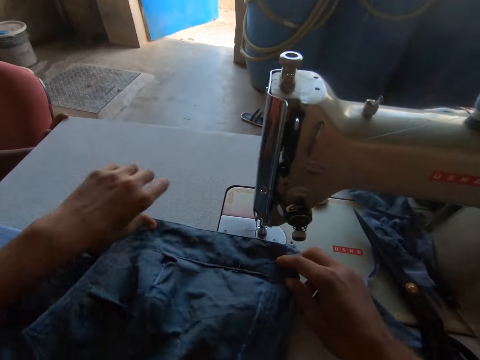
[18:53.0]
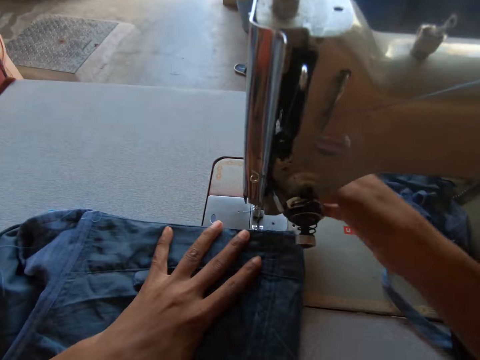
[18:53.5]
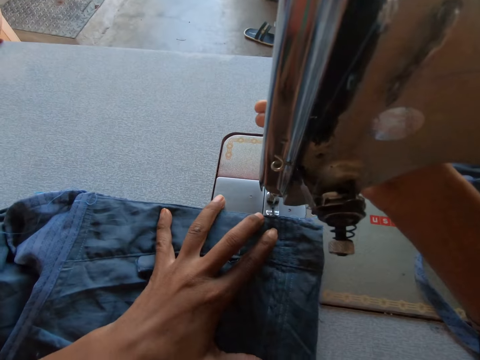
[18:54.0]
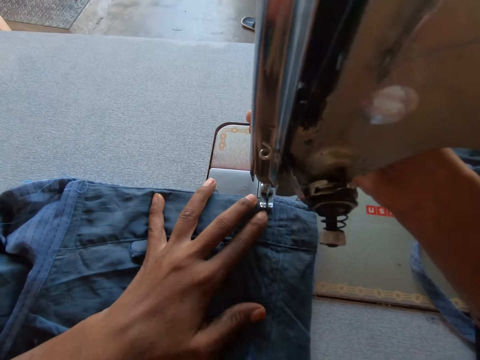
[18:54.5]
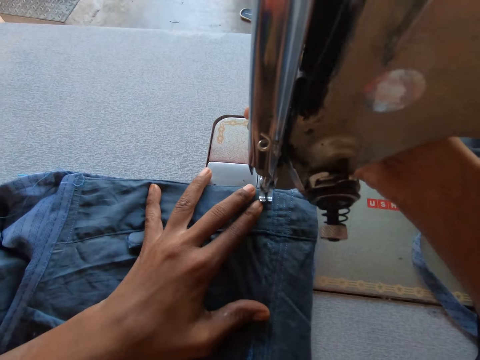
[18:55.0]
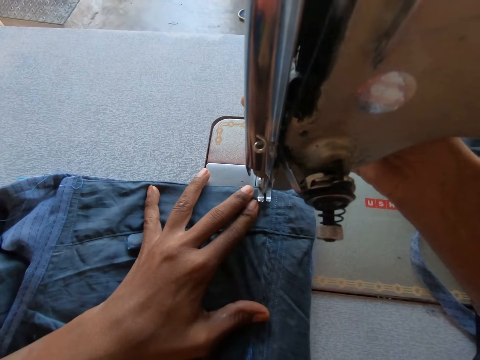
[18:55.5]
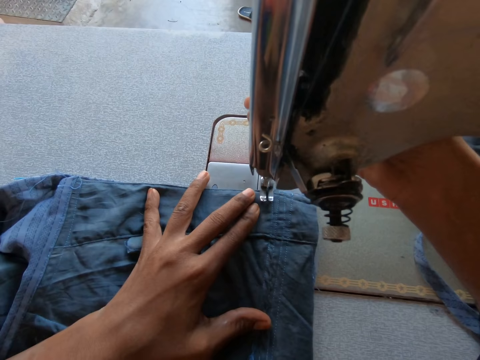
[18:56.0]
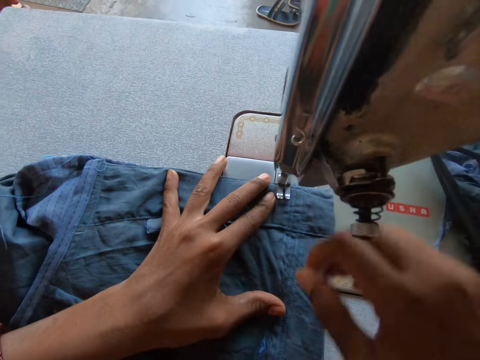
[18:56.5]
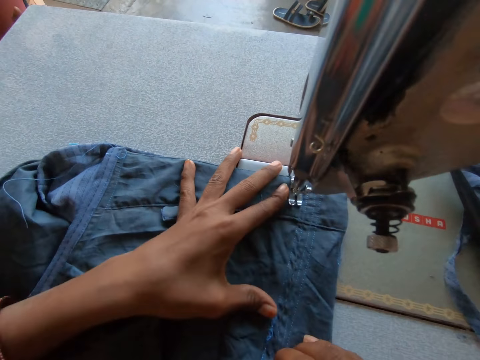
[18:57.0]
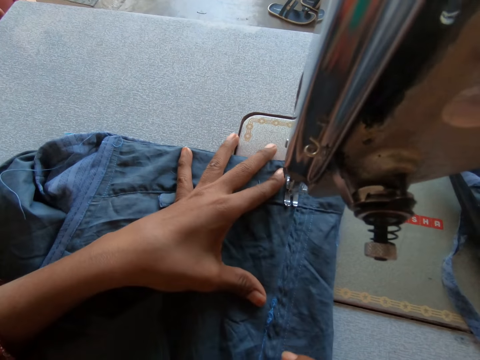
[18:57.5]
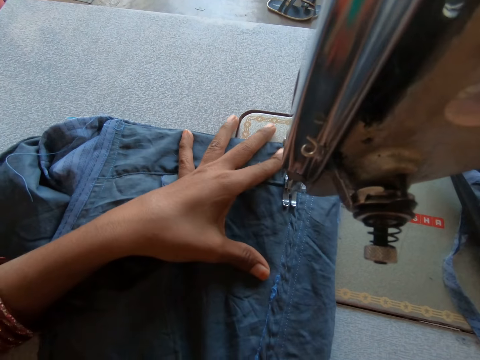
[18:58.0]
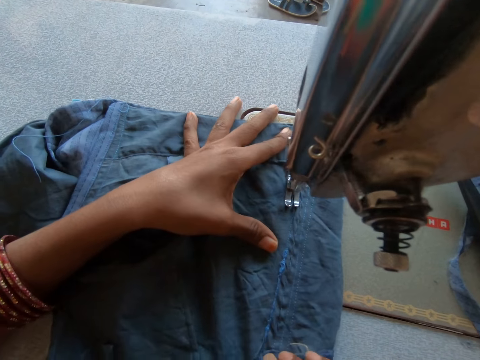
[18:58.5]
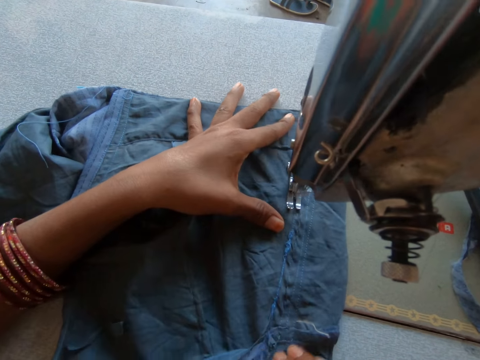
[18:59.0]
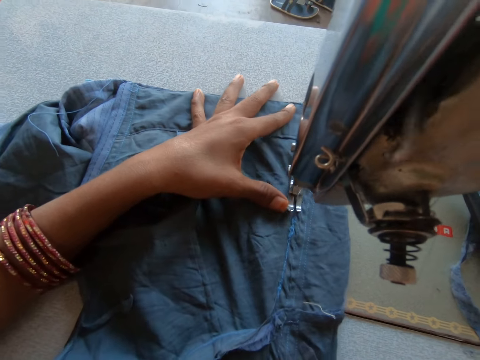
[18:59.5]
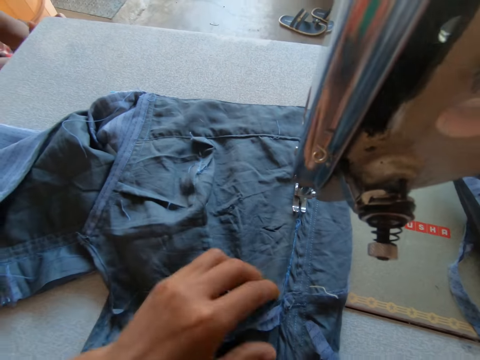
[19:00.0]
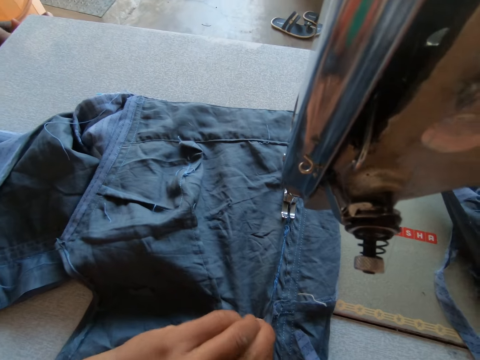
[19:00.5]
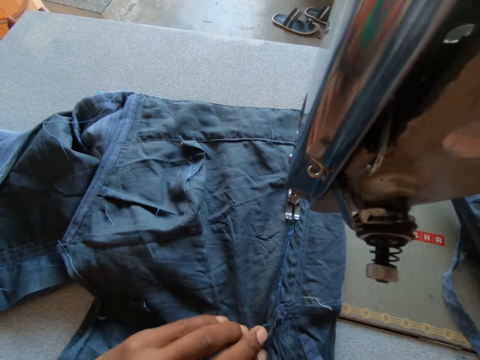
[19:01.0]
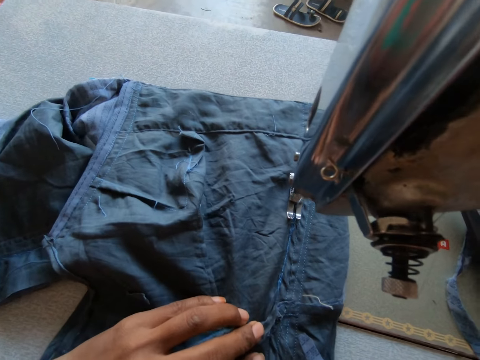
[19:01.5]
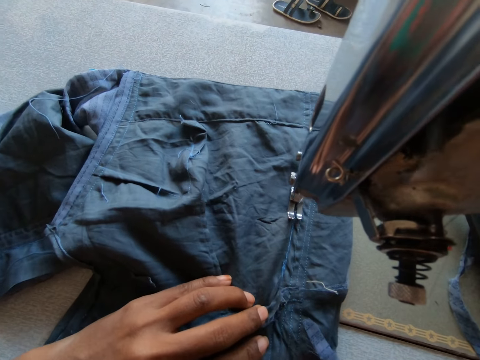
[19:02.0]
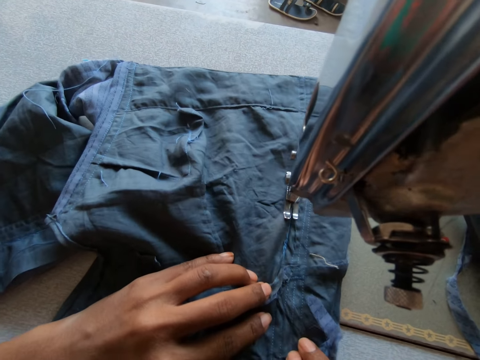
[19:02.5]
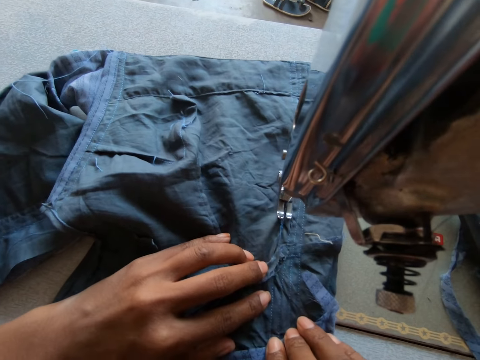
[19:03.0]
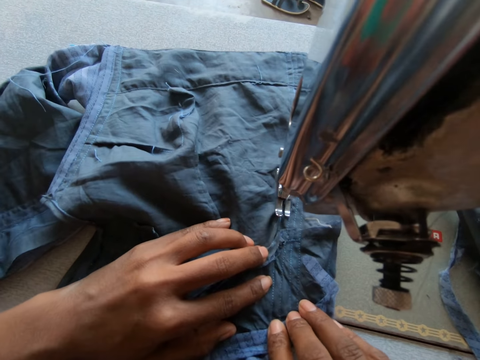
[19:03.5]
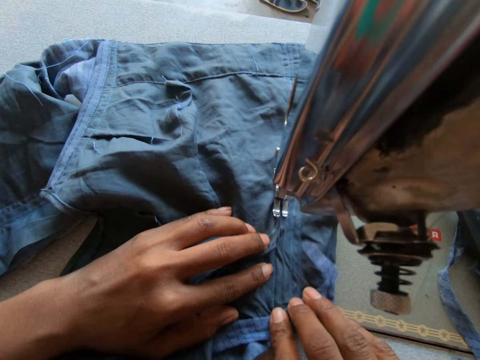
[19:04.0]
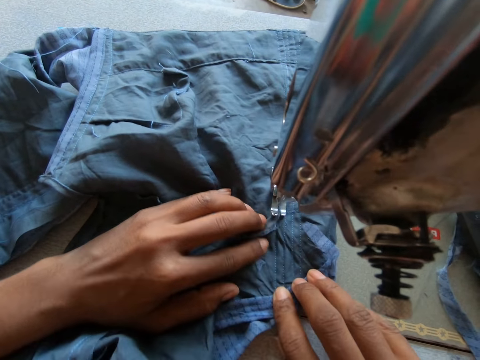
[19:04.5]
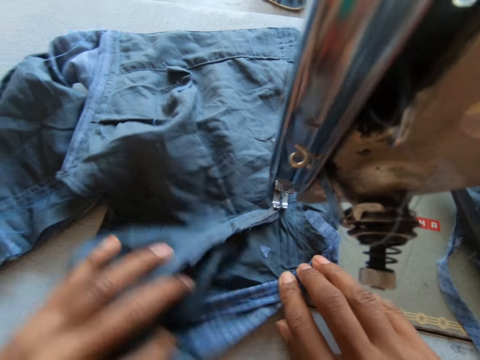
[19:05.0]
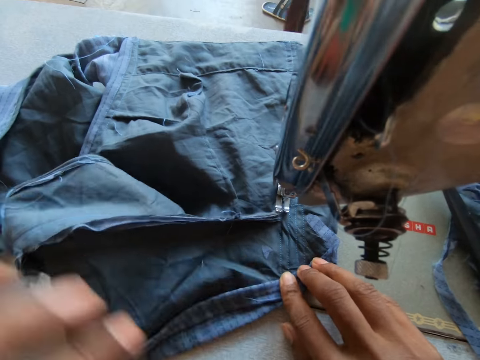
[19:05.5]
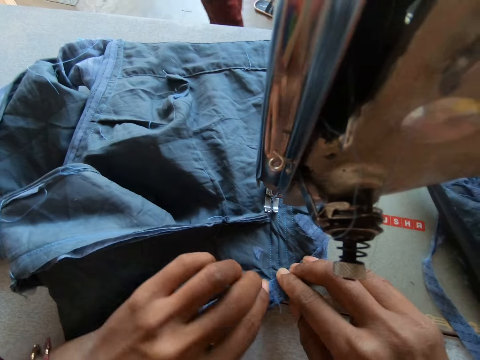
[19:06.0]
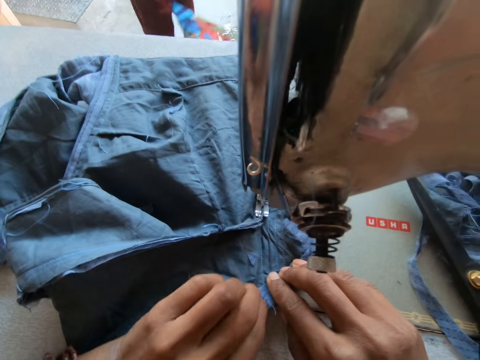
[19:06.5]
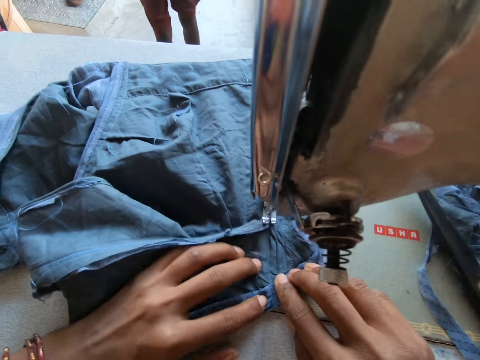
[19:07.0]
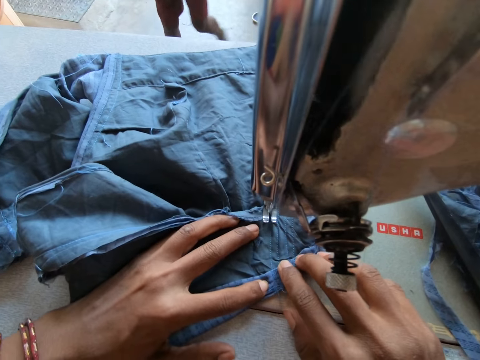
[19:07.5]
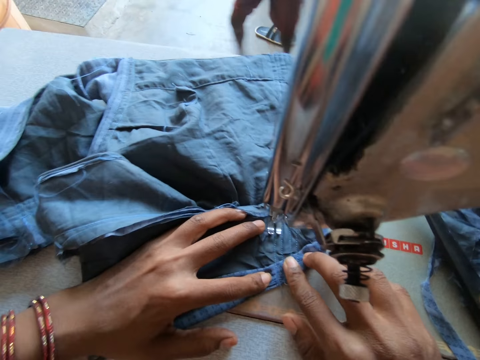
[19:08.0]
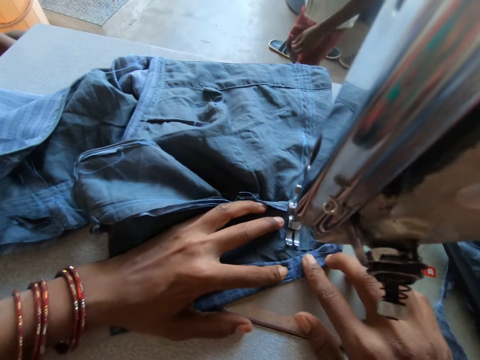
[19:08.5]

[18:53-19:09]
The camera wearer lays the pieces of cloth on the sewing machine. She lifts the sewing machine lever with her right hand and pulls down the sewing machine lever with her right hand. She sews the piece of cloth. She adjusts the piece of cloth on the sewing machine with her left hand. She sews the piece of cloth. She adjusts the piece of cloth on the sewing machine with her left hand. She sews the piece of cloth.

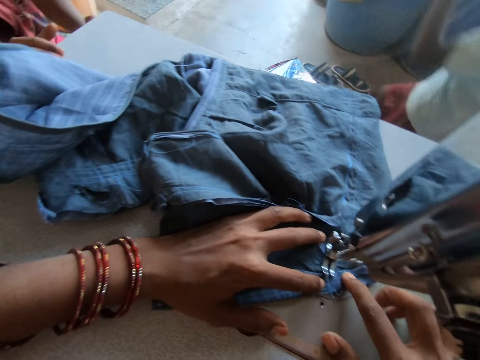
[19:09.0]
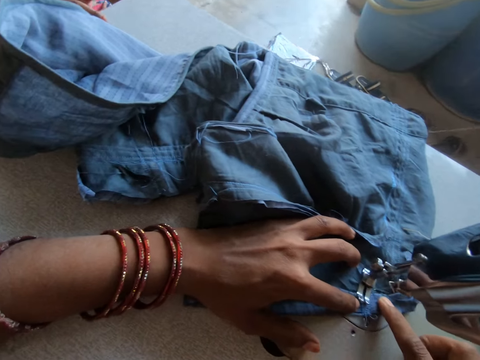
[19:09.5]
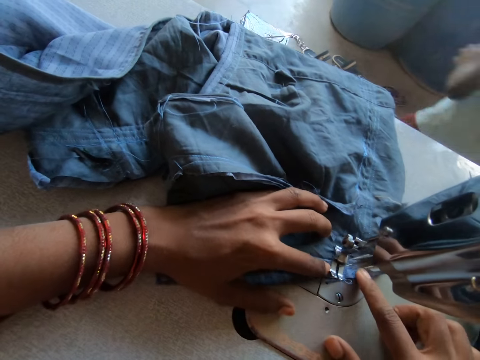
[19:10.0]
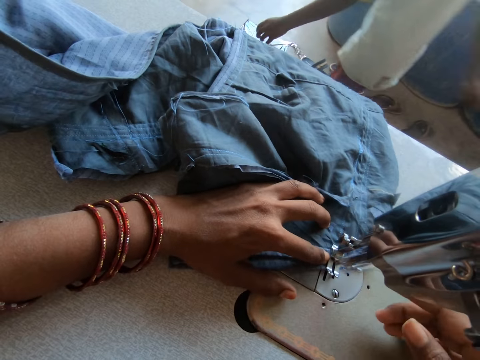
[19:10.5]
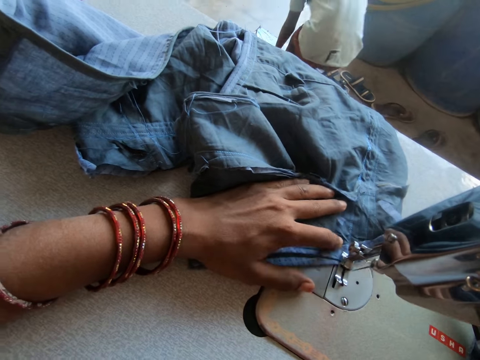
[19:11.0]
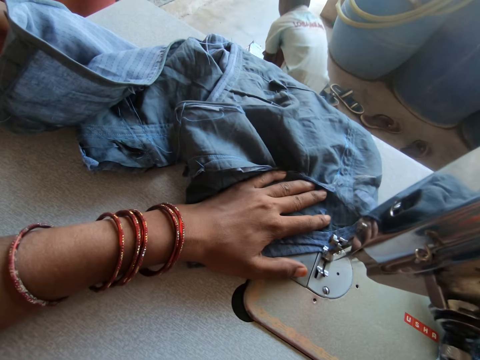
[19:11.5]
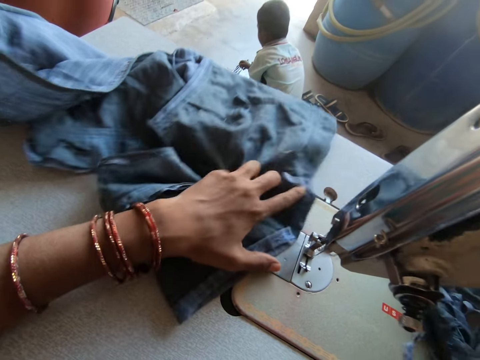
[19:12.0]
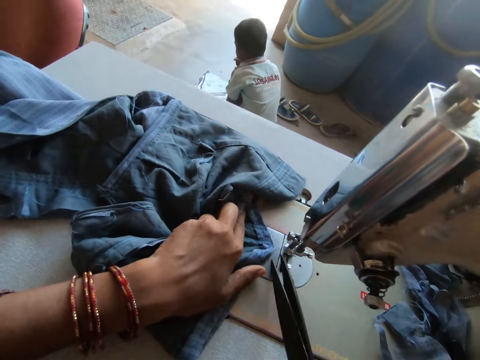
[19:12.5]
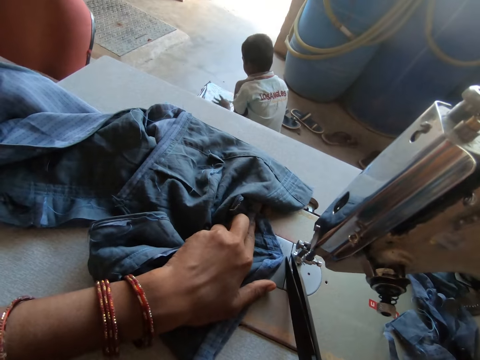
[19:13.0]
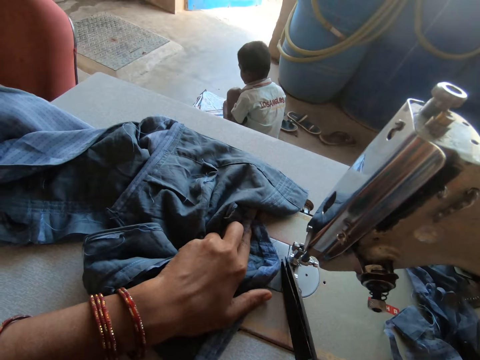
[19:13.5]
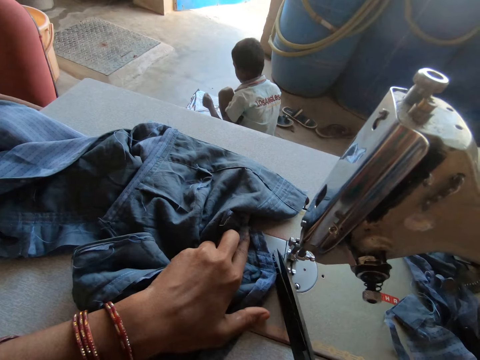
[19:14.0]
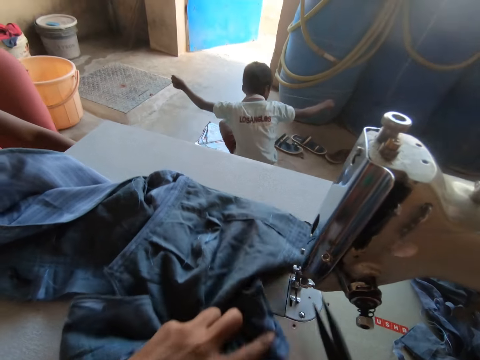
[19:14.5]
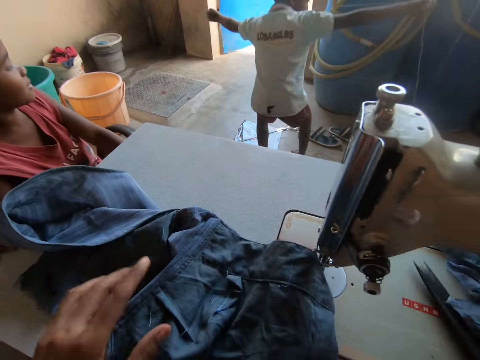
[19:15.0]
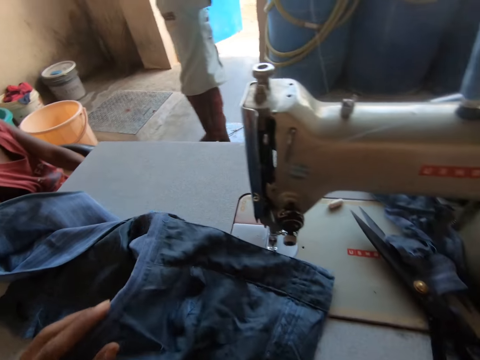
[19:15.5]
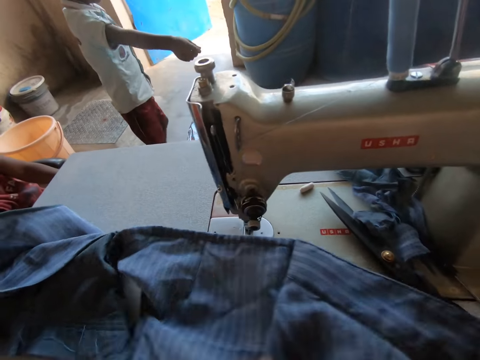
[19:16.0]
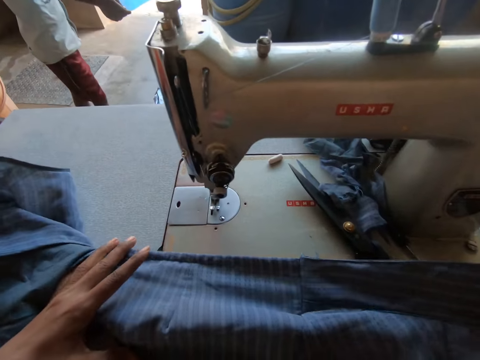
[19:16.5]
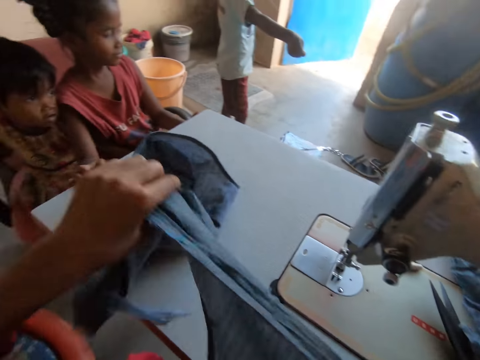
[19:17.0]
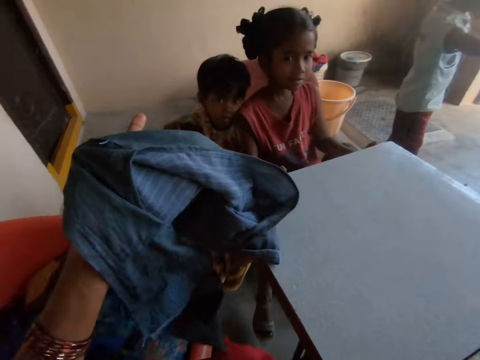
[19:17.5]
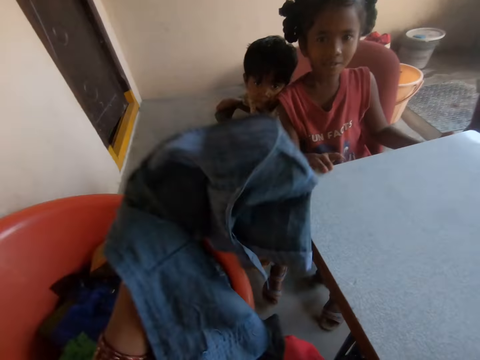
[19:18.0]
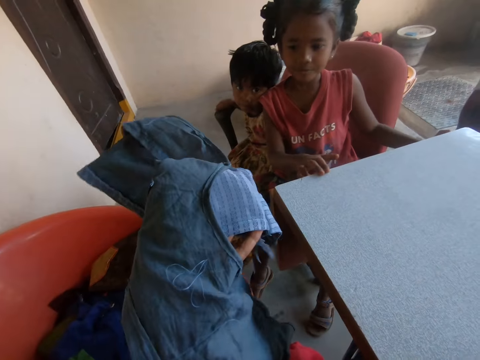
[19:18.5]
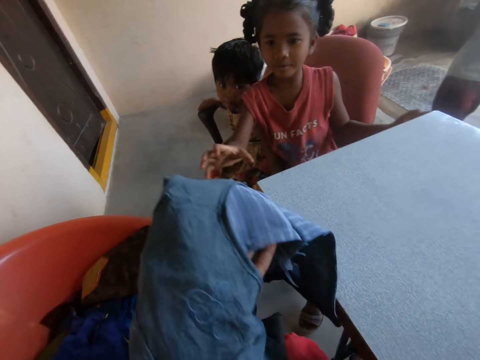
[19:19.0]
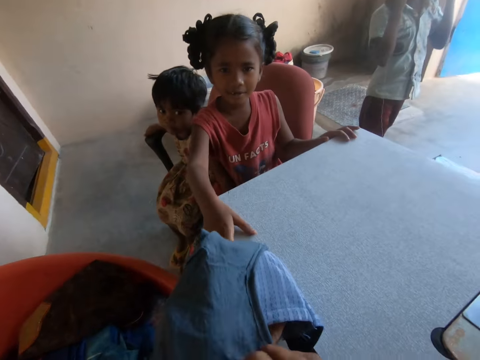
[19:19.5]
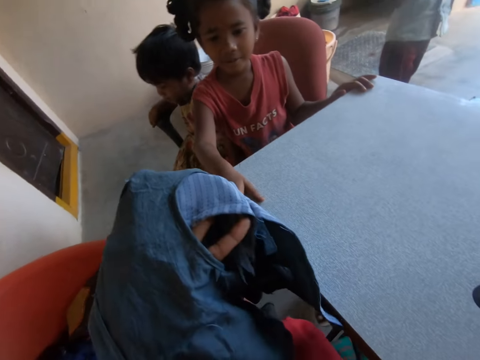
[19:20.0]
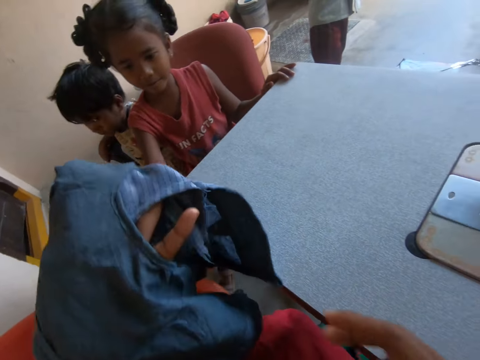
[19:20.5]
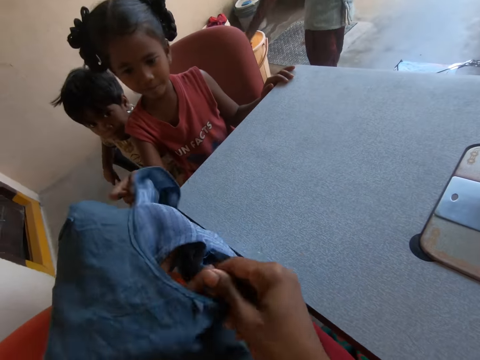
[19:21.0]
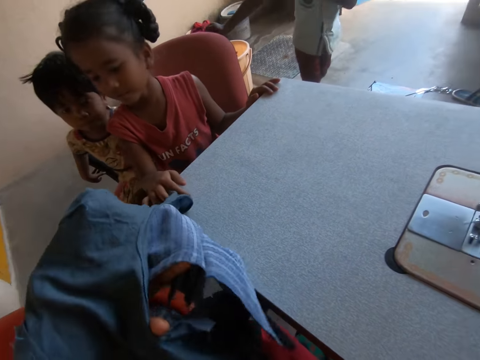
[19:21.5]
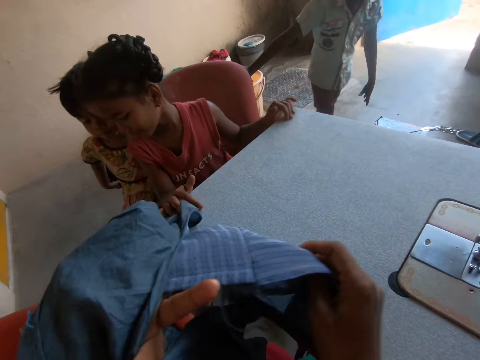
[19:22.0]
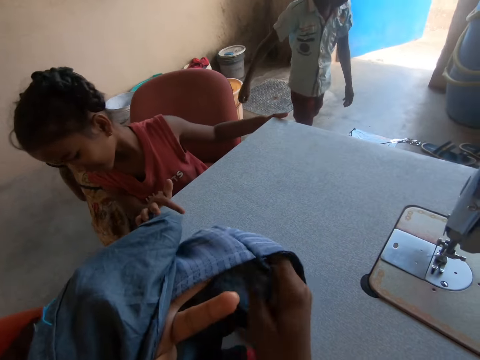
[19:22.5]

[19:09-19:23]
The boy adjusts the kite on the floor with his hands. The camera wearer picks up the pair of scissors from the sewing machine with her right hand. The girl interacts with the boy. The camera wearer cuts off the thread from the piece of cloth with the pair of scissors in her right hand. She drops the pair of scissors in her right hand on the sewing machine. She spreads out the piece of cloth in her hands. She stretches the piece of cloth towards the girl. She holds the piece of cloth. She looks at the cloth. The girl stretches her right hand. The camera wearer pulls a thread from the cloth with her right hand.
